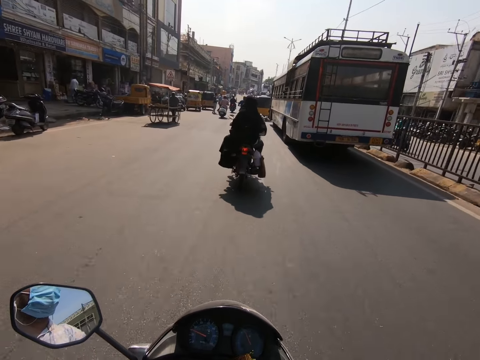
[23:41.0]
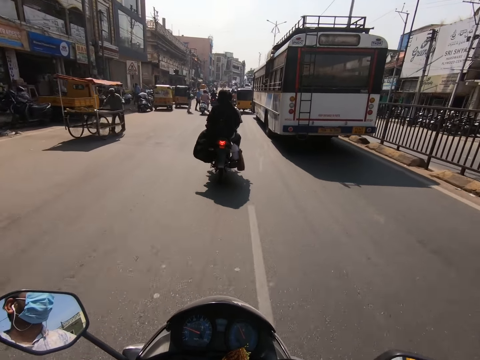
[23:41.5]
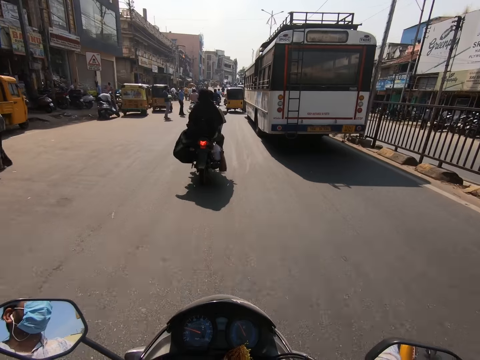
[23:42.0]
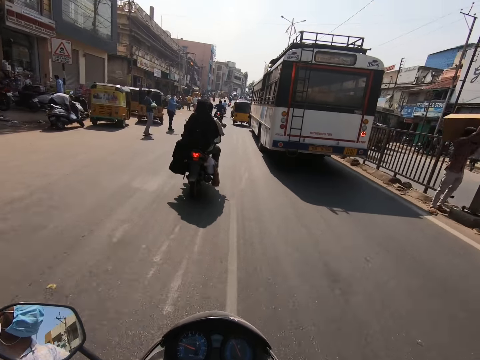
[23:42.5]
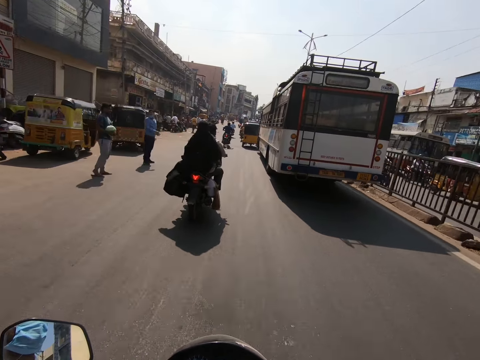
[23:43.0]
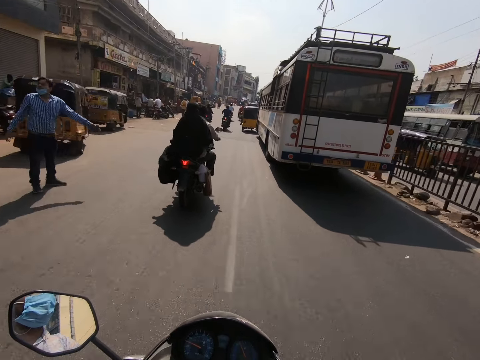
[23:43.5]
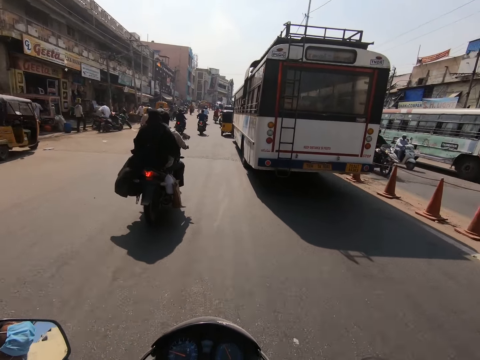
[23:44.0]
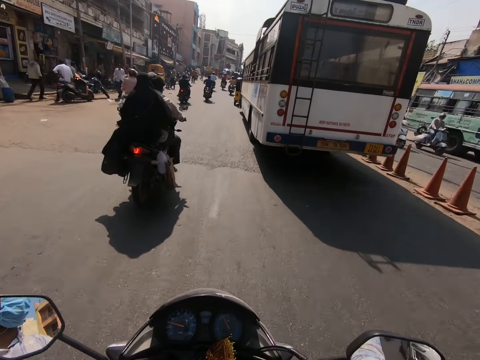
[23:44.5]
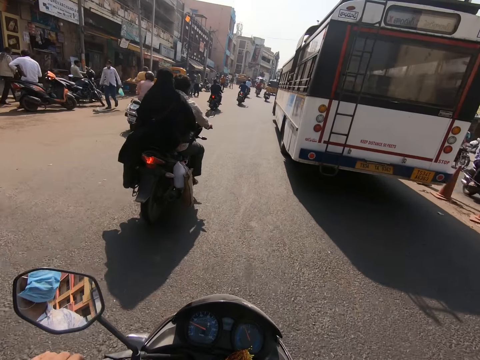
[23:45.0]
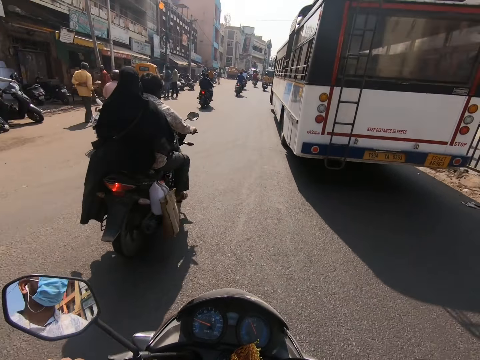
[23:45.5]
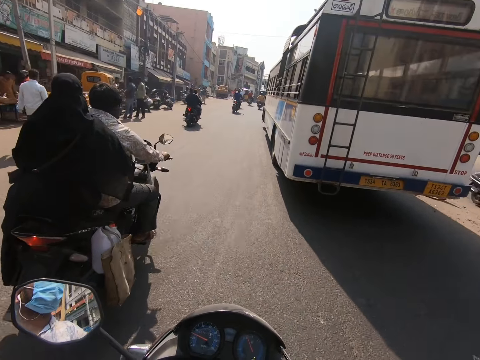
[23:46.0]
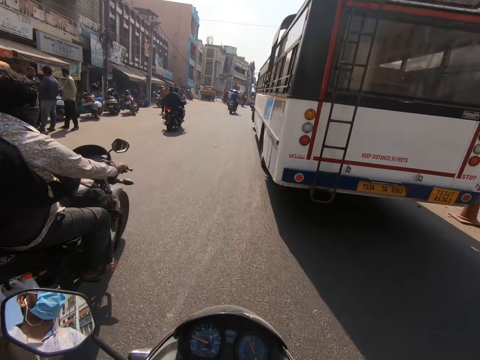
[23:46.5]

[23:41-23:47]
A man pushes a truck on the road with both hands.

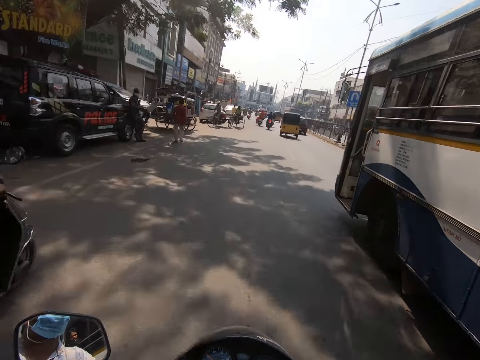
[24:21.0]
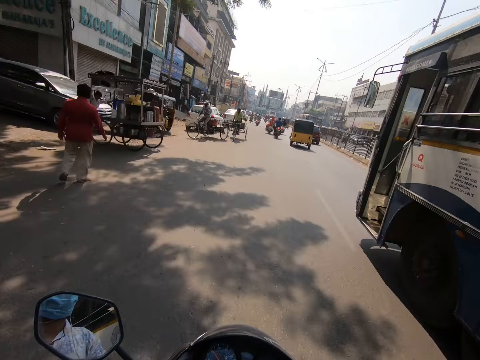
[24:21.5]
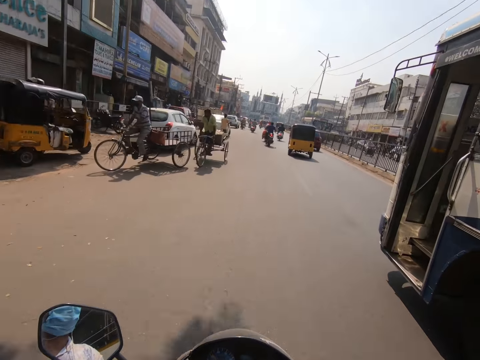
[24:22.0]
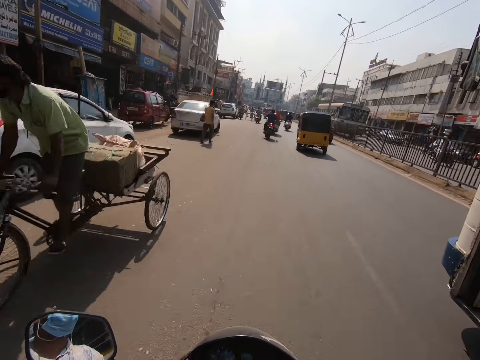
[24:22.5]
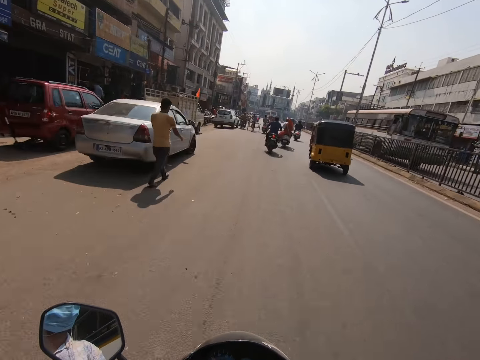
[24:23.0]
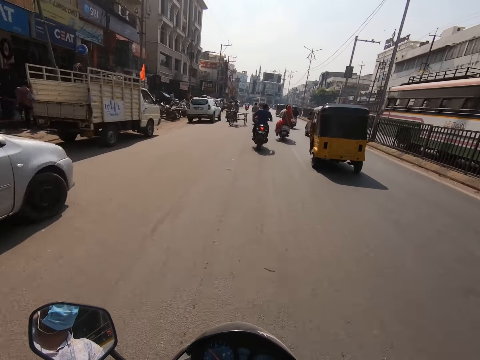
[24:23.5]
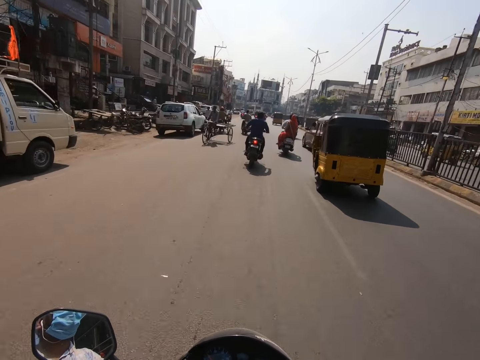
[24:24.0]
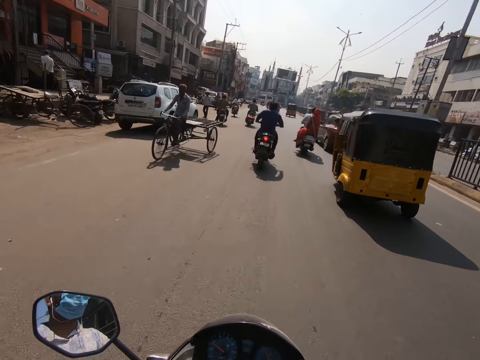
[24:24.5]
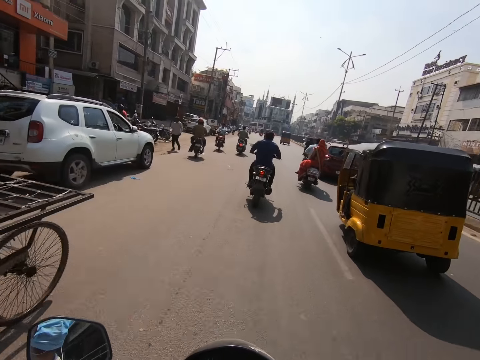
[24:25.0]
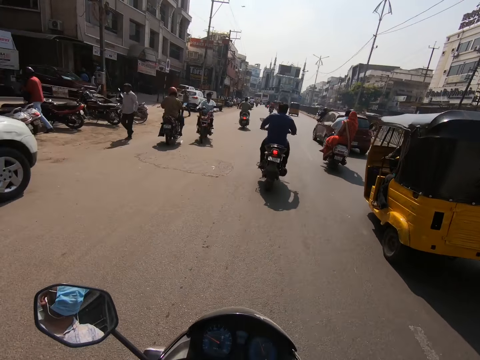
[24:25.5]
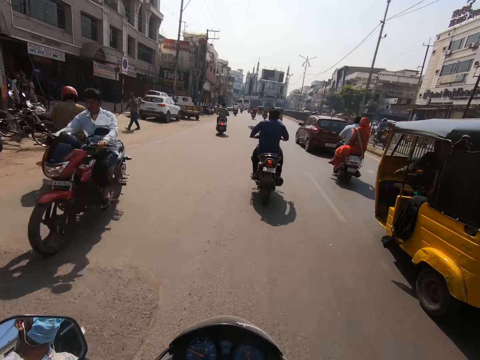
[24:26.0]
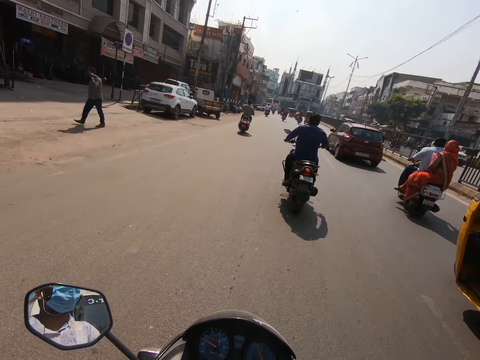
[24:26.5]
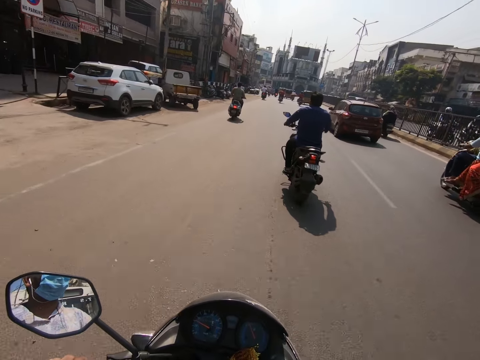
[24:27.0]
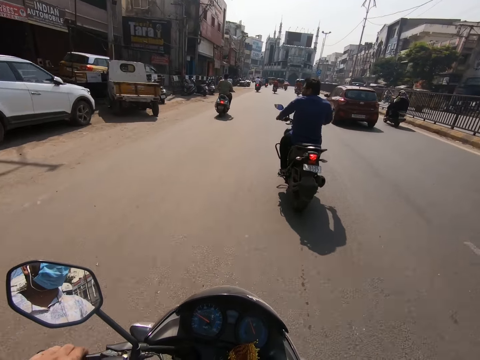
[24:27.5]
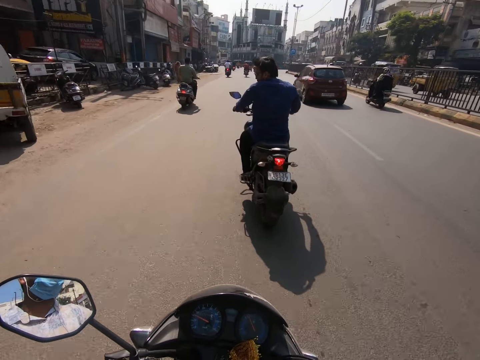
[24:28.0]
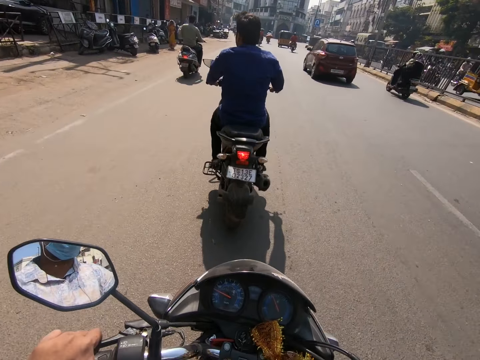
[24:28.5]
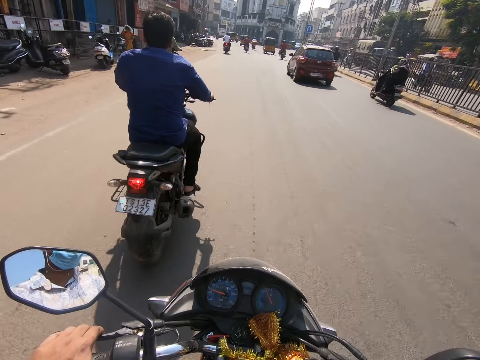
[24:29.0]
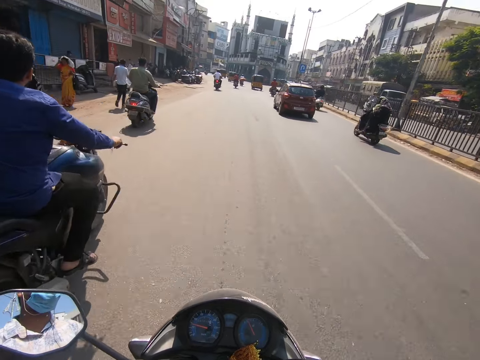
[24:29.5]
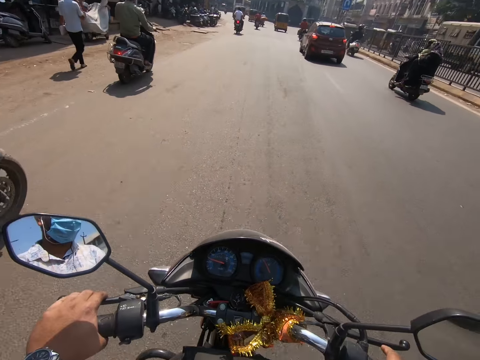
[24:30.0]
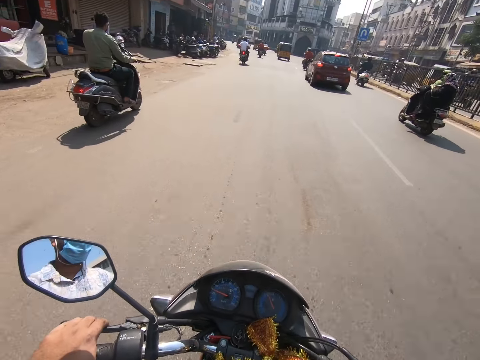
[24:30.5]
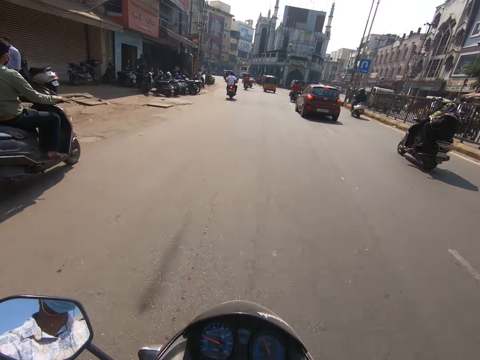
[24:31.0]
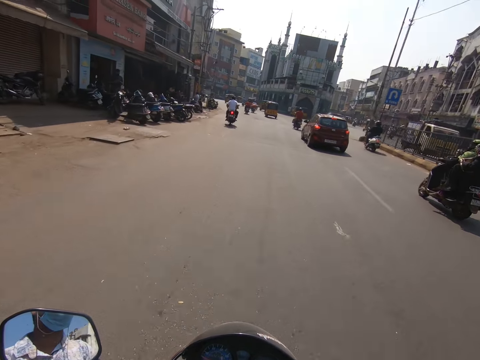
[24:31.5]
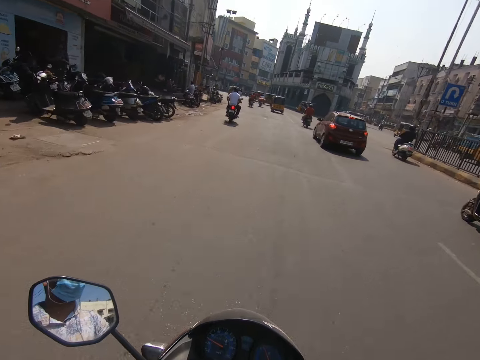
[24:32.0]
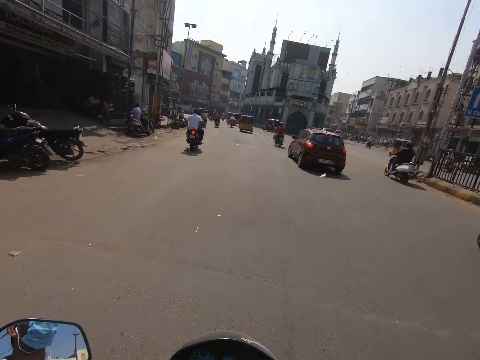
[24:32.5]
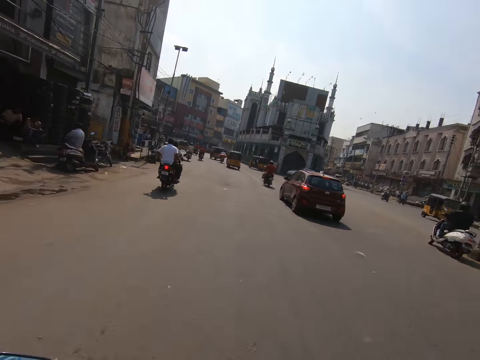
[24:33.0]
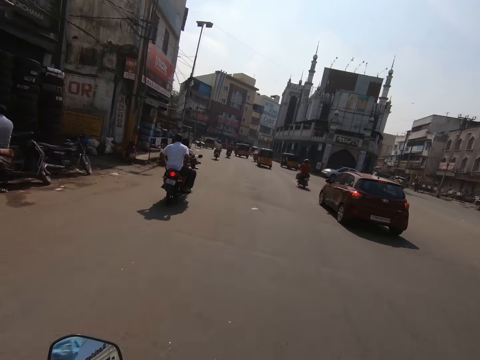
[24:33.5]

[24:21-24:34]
The camera wearer rides past a man on a freight bicycle. They ride past a bus on the road. They ride past another man on a freight bicycle on the road. They ride past a bike on the road.

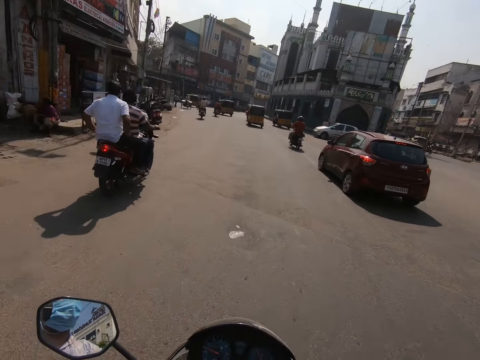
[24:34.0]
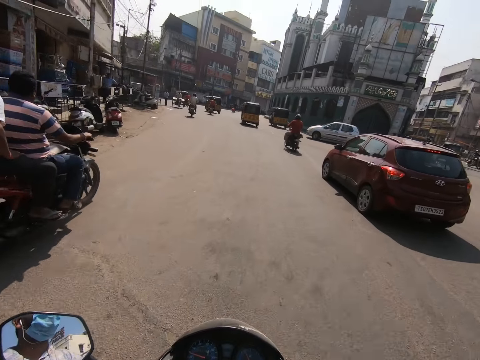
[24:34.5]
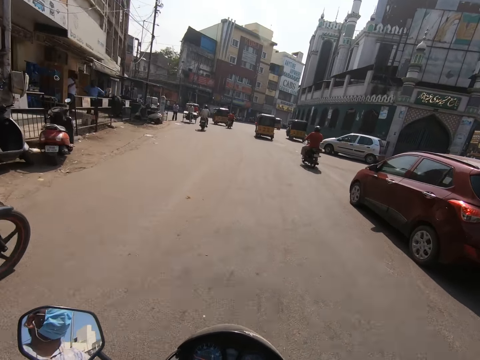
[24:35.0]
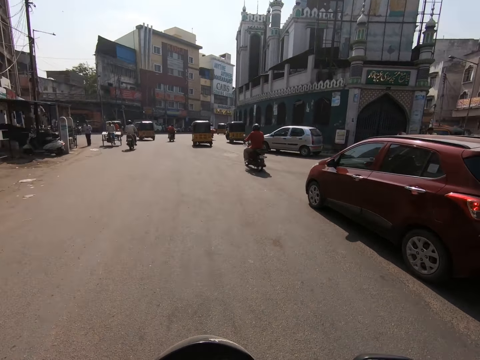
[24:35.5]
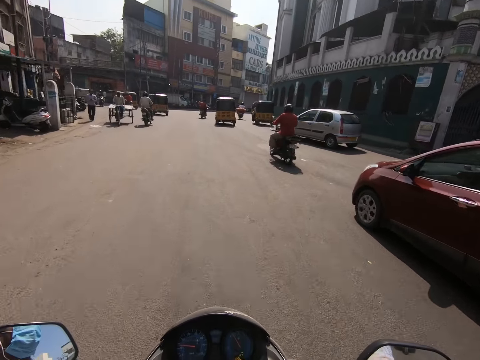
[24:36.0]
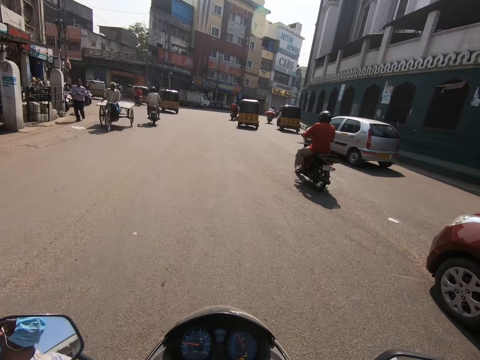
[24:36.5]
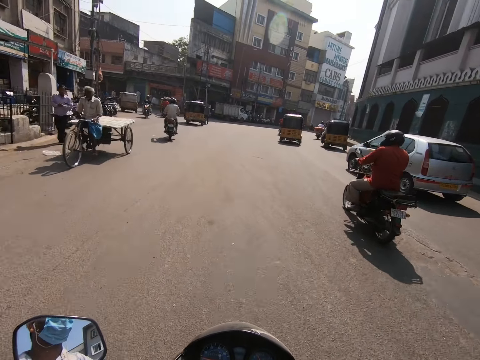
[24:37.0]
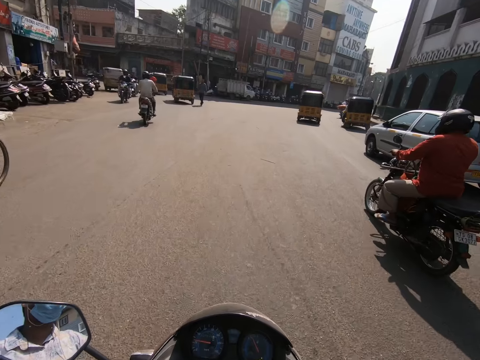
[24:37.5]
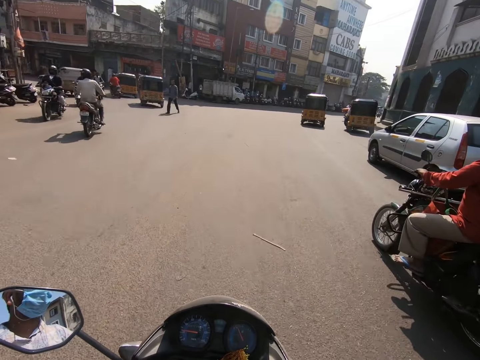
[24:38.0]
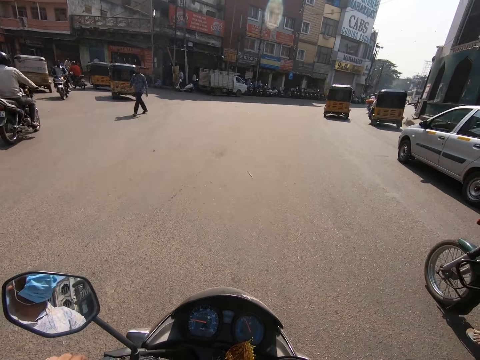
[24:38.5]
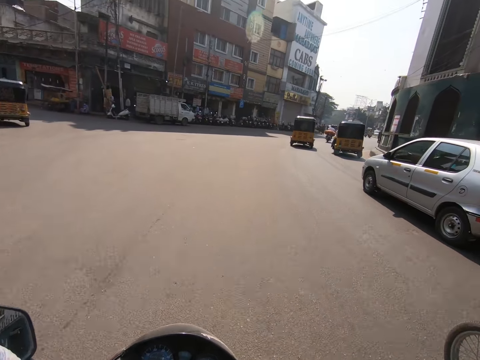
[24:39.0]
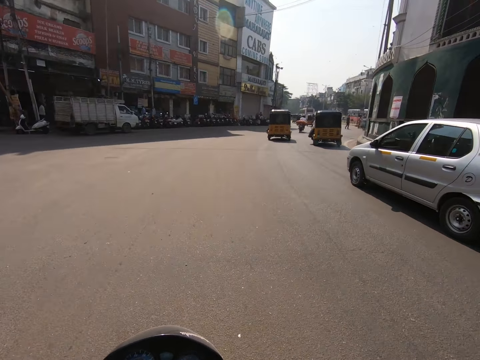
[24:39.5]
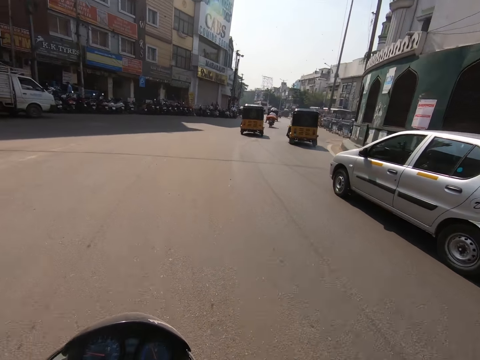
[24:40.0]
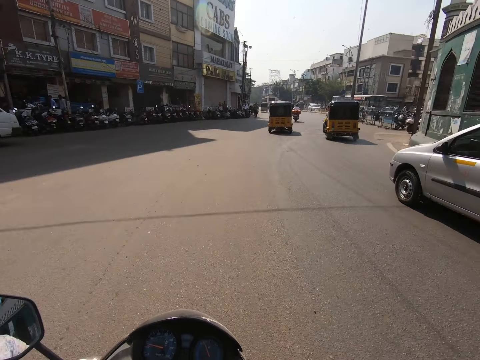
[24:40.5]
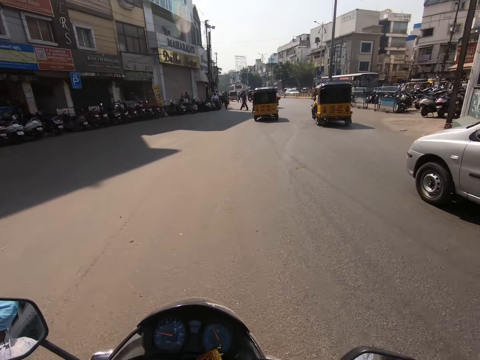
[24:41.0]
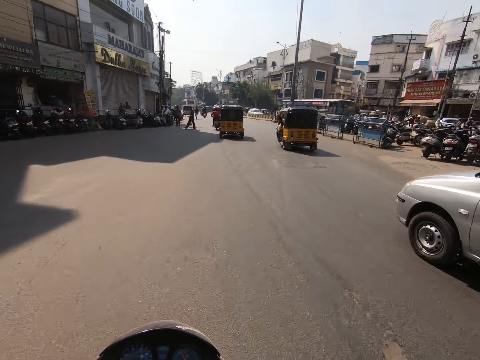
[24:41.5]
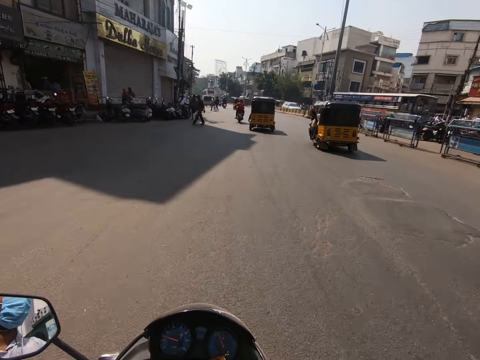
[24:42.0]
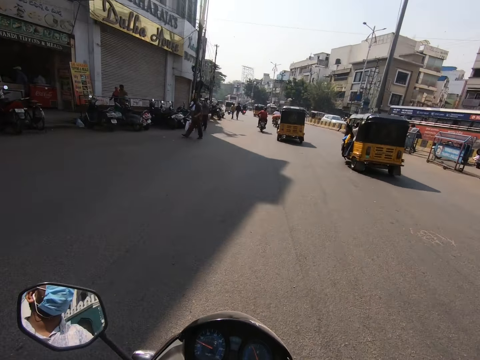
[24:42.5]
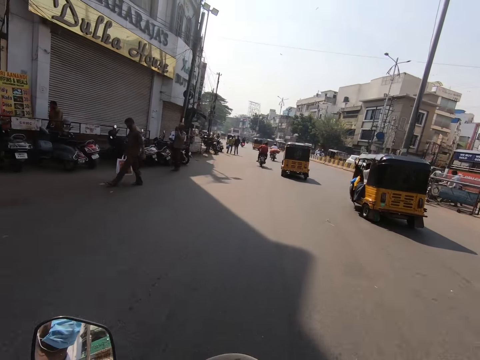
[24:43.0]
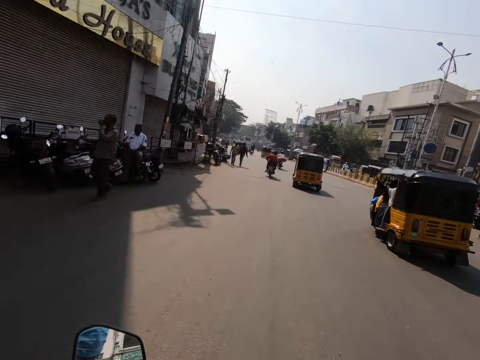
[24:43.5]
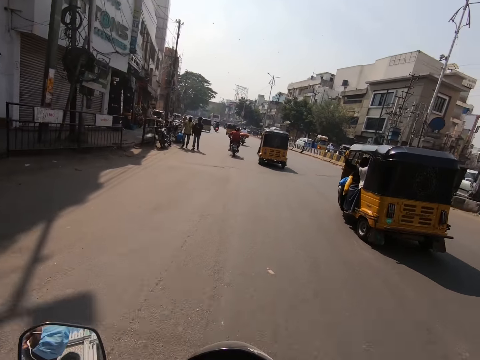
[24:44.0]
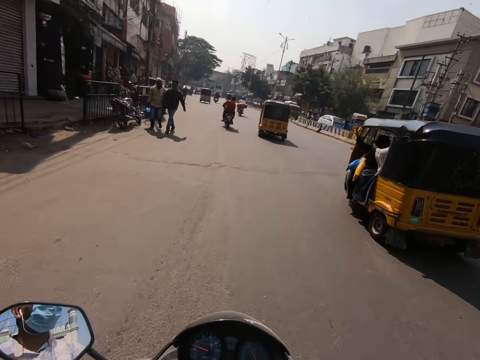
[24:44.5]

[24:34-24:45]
The camera wearer rides past a wine car on the road. They ride past a bike on the road. A man crosses the road with a nylon in his right hand.
